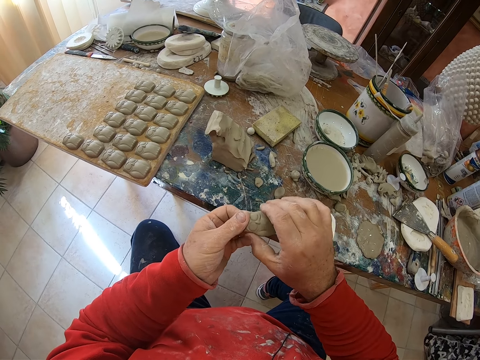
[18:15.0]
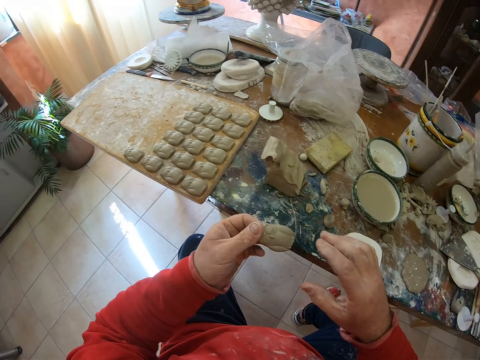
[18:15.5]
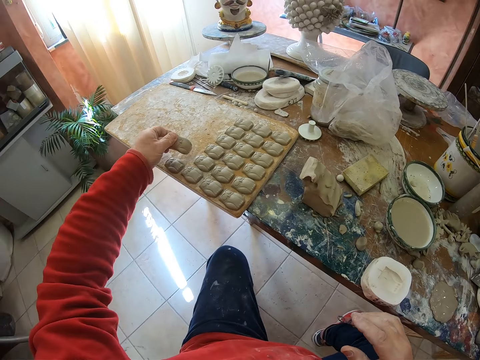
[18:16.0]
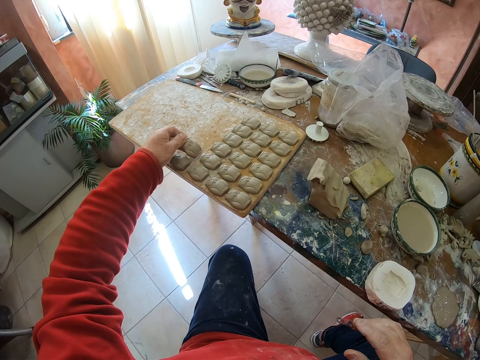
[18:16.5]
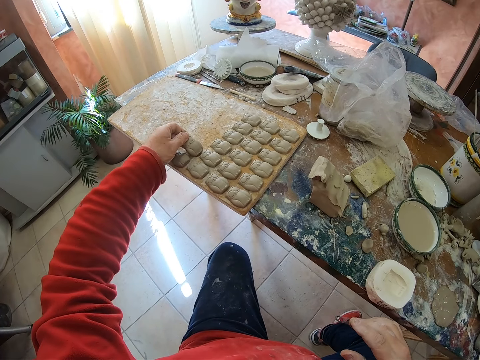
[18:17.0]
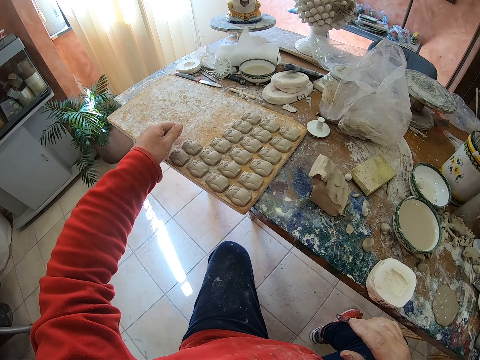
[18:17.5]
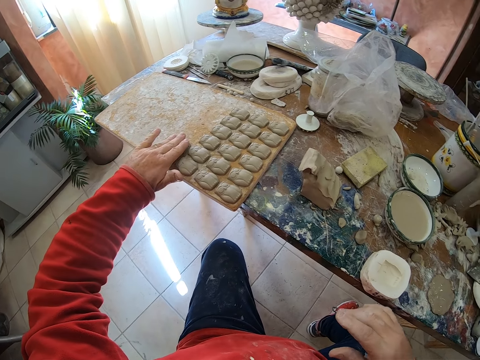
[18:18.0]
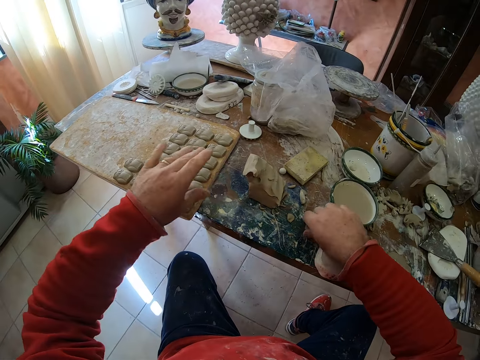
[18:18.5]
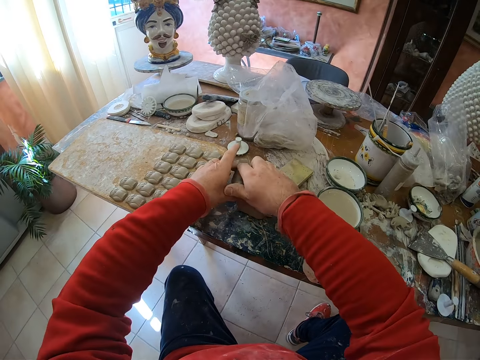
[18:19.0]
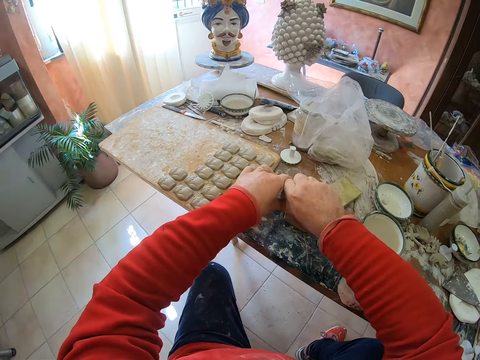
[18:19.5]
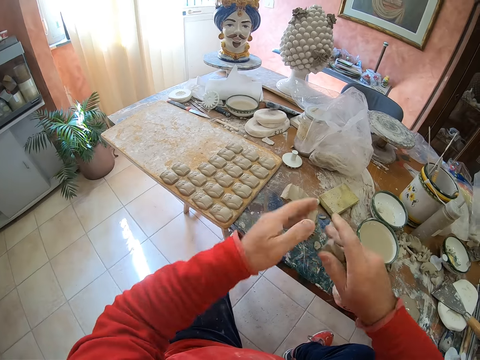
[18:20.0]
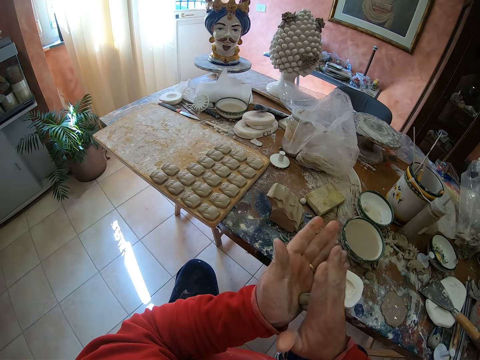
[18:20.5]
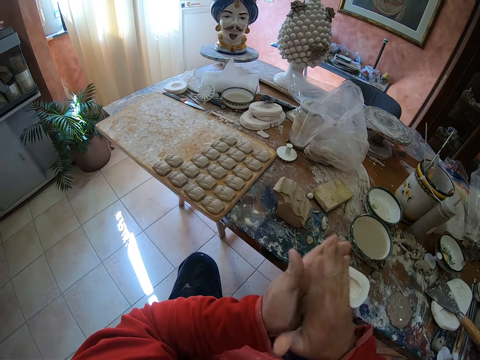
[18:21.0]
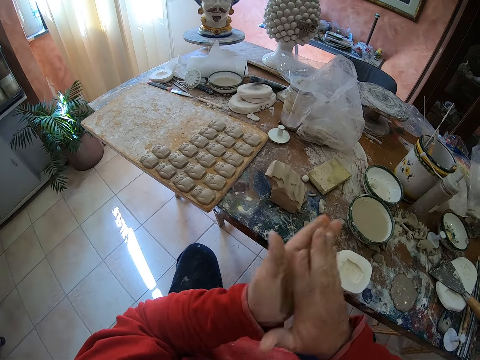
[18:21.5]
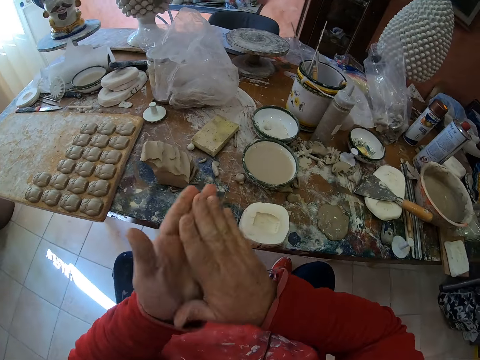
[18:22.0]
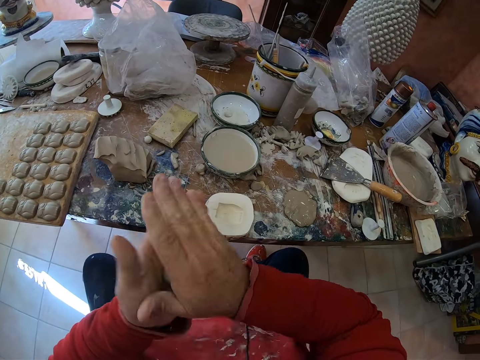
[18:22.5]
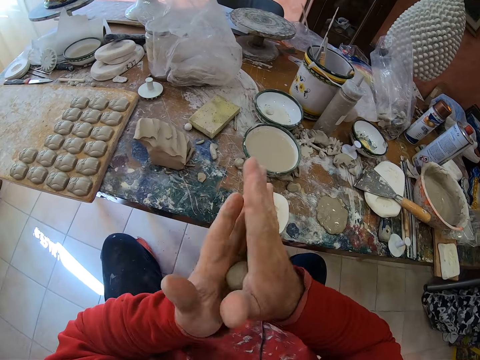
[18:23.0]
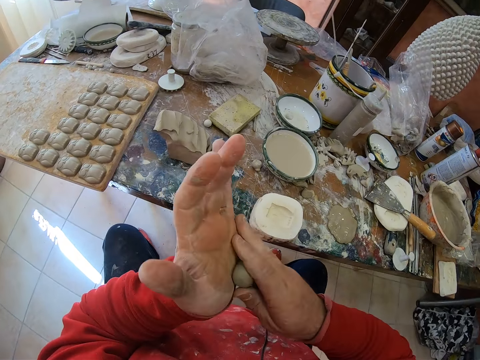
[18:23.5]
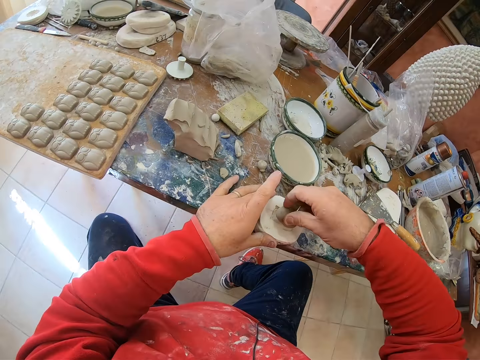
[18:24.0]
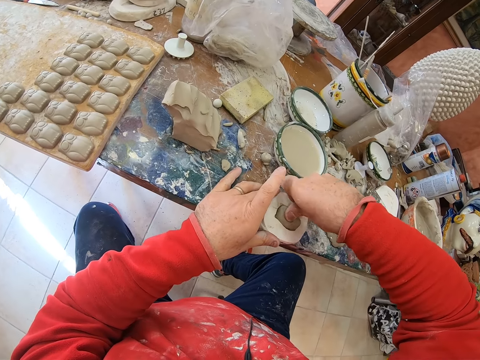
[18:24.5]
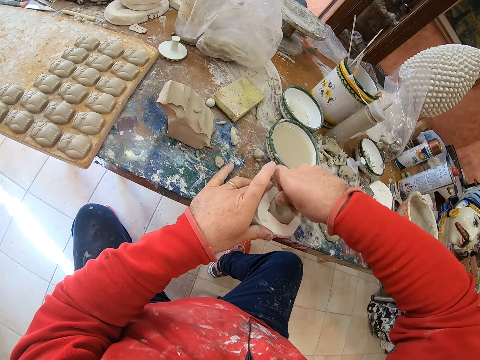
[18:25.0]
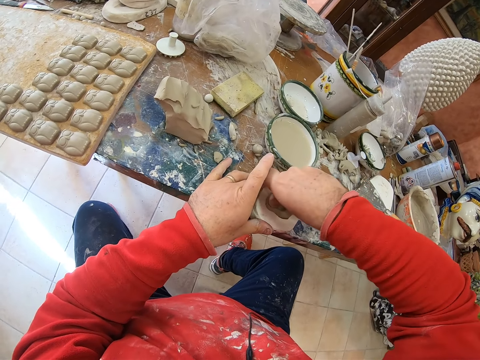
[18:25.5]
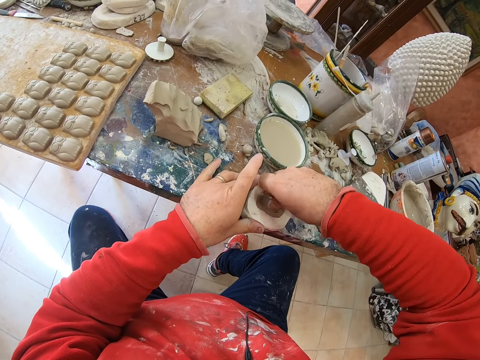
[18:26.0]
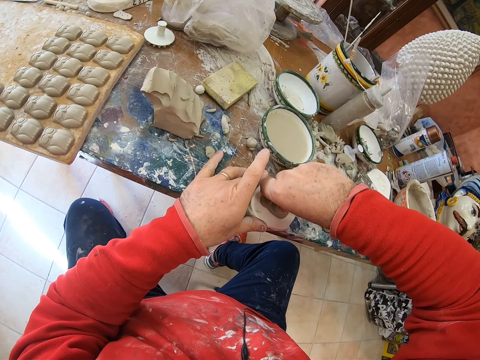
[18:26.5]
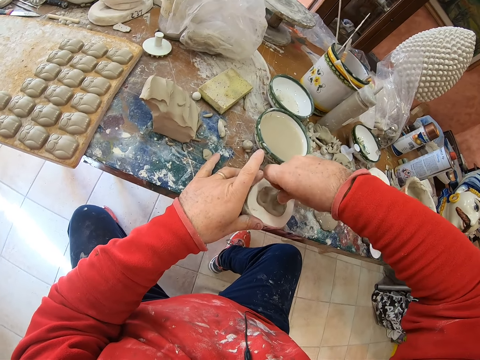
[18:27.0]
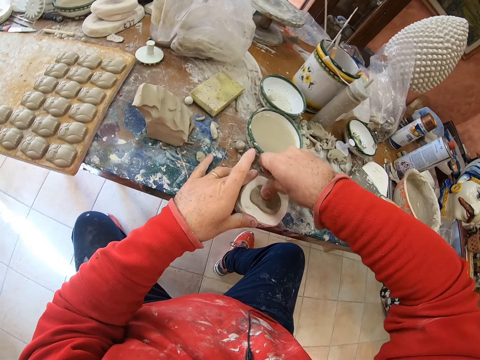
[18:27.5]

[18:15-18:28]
The camera wearer puts the clay owl mold on a wooden tray or board. He takes a pinch of clay mold or mud on the table. He cuts the mud on the table. He rolls the clay mold in his hands. He presses the clay mold into a mold shaper.

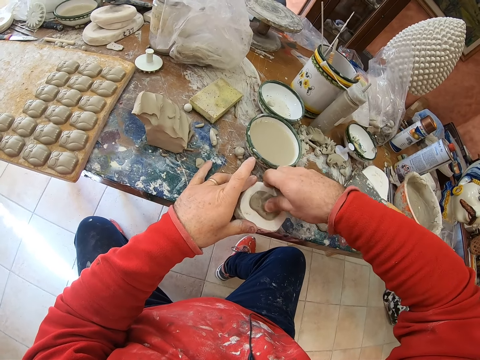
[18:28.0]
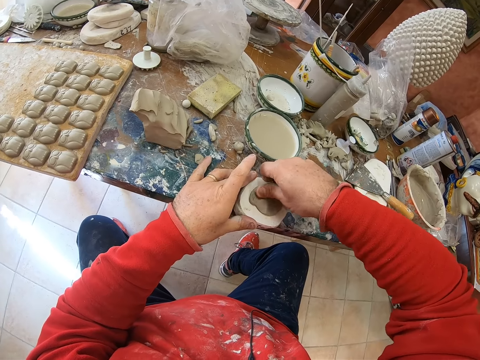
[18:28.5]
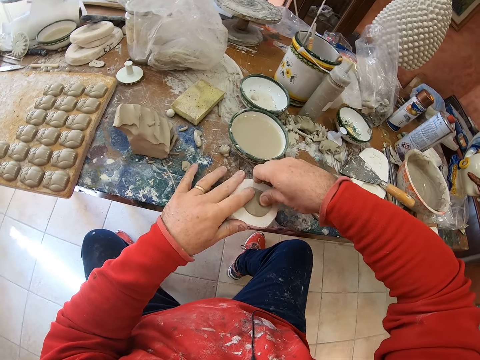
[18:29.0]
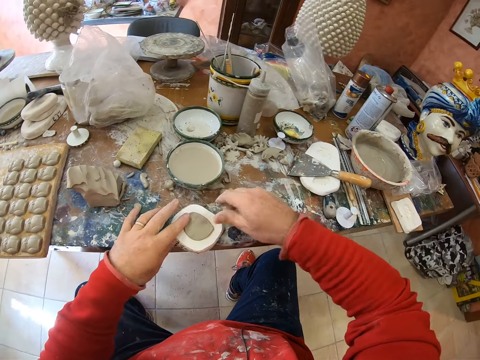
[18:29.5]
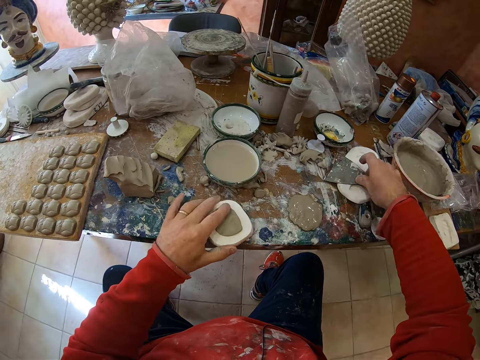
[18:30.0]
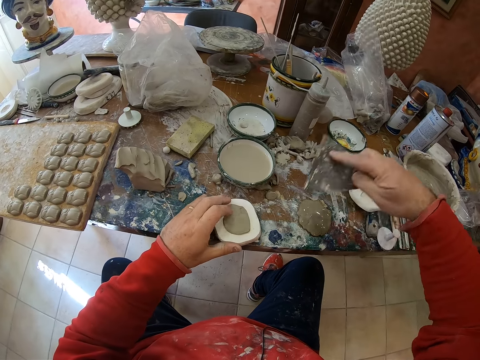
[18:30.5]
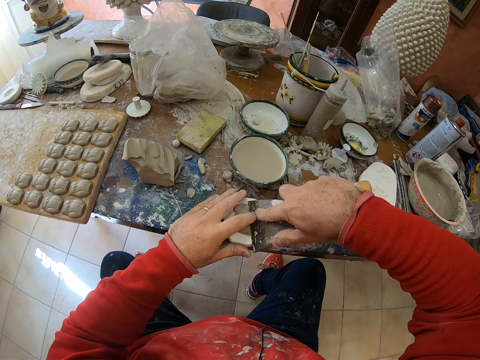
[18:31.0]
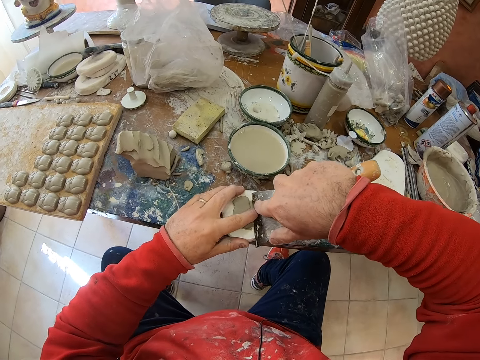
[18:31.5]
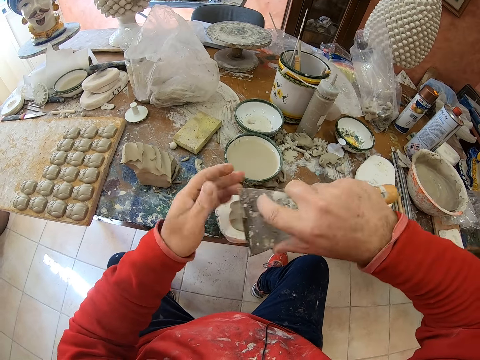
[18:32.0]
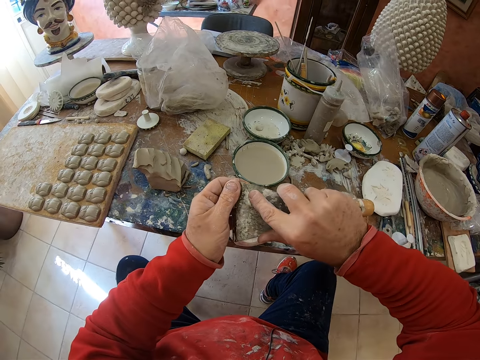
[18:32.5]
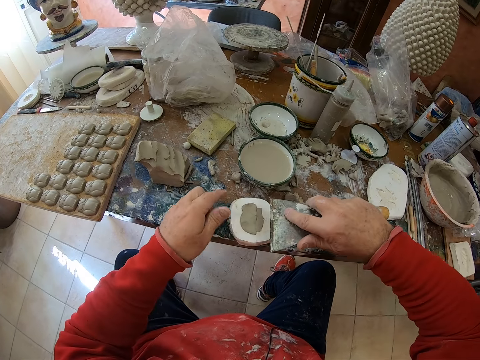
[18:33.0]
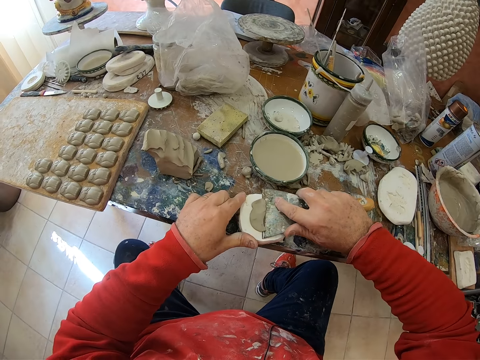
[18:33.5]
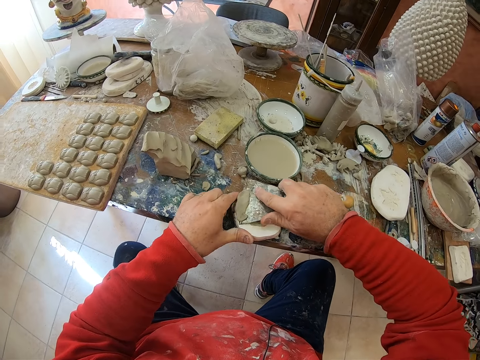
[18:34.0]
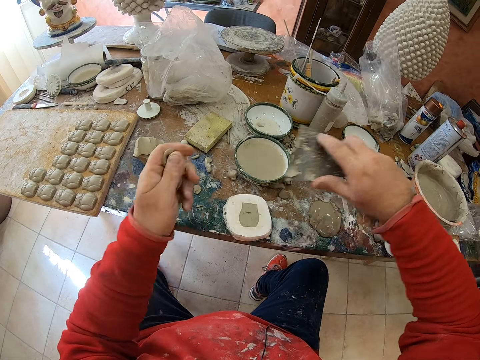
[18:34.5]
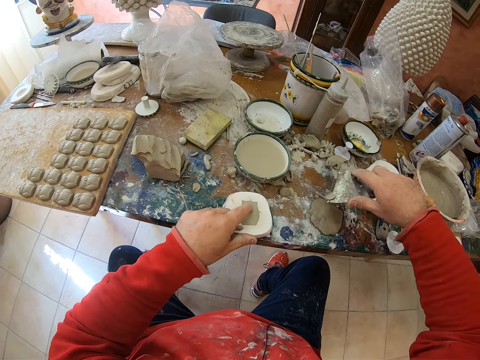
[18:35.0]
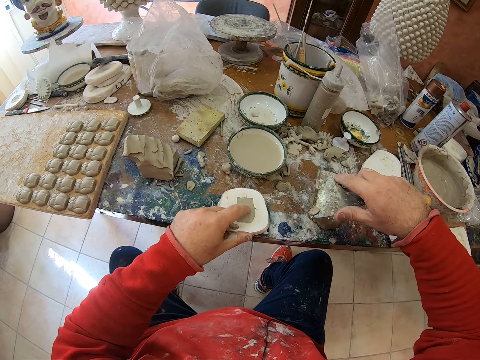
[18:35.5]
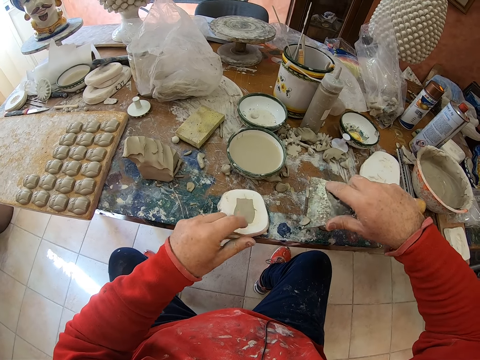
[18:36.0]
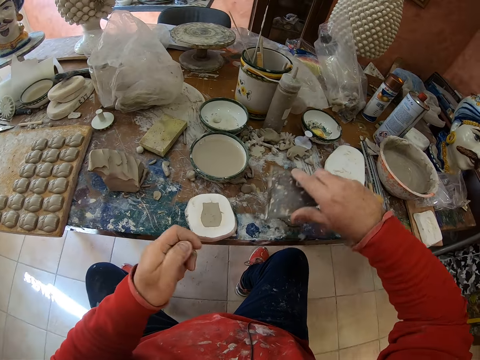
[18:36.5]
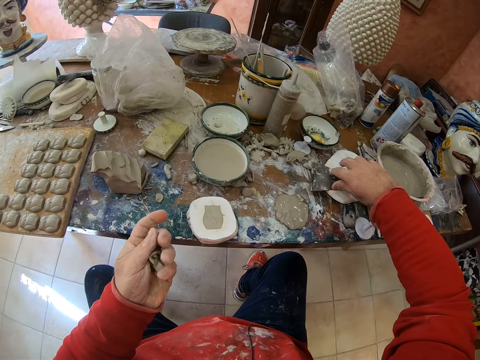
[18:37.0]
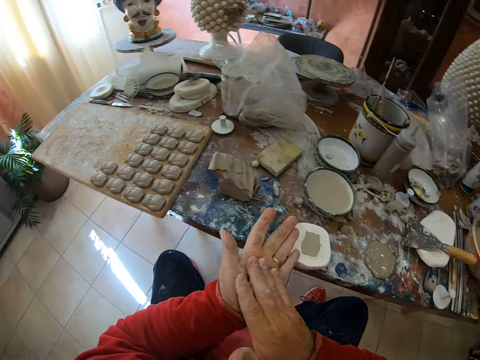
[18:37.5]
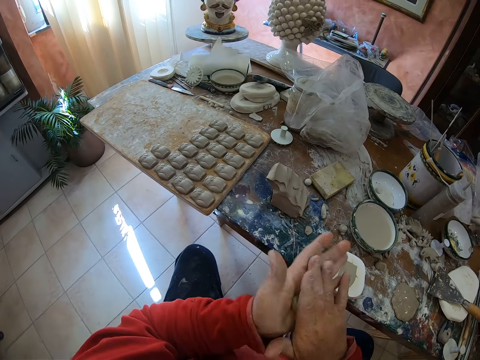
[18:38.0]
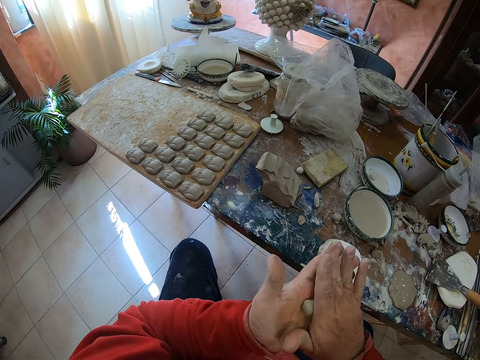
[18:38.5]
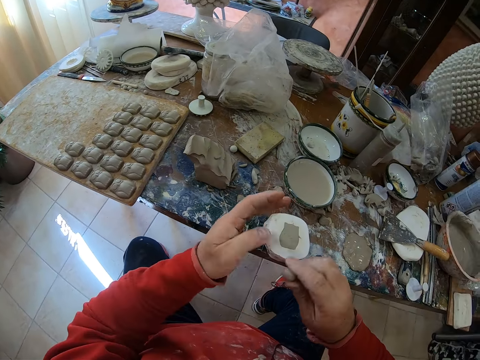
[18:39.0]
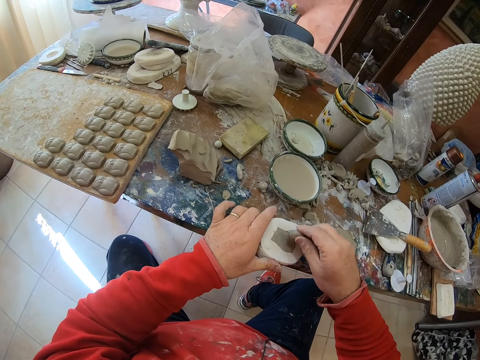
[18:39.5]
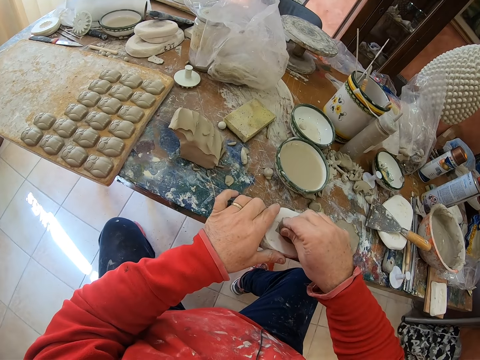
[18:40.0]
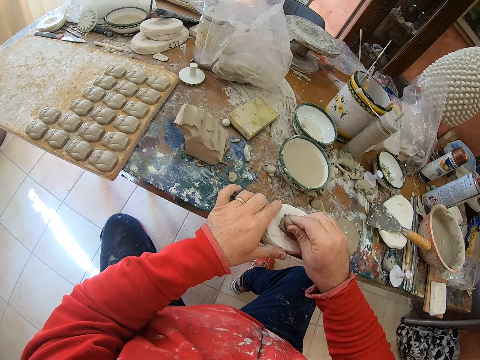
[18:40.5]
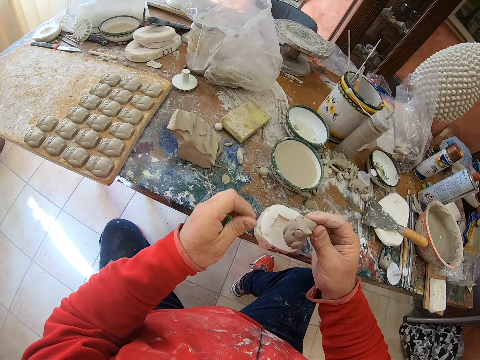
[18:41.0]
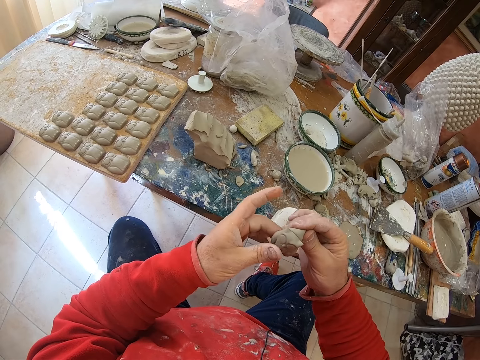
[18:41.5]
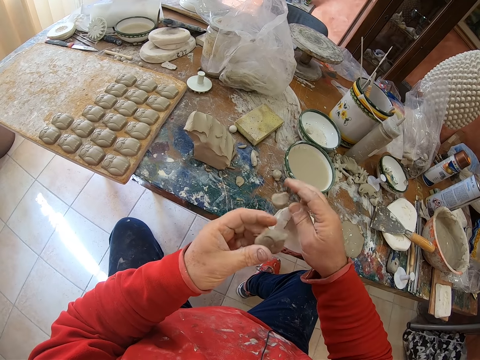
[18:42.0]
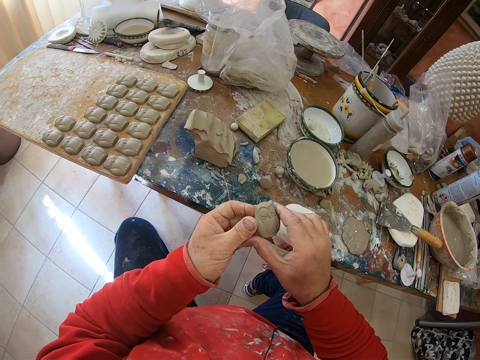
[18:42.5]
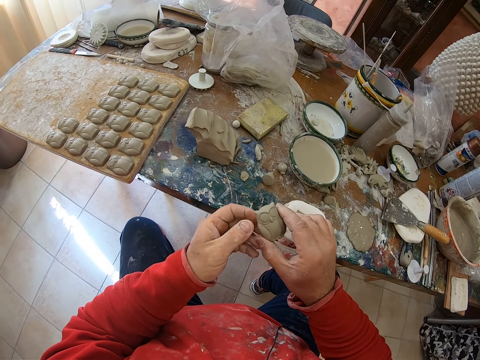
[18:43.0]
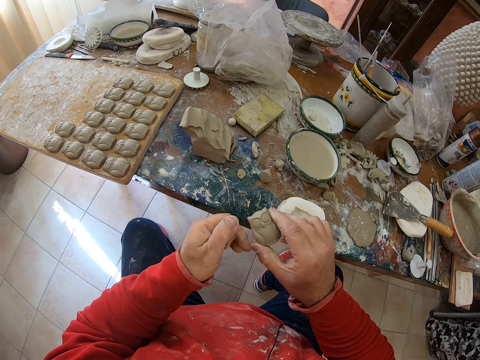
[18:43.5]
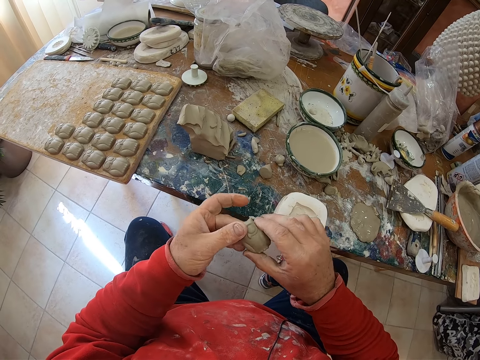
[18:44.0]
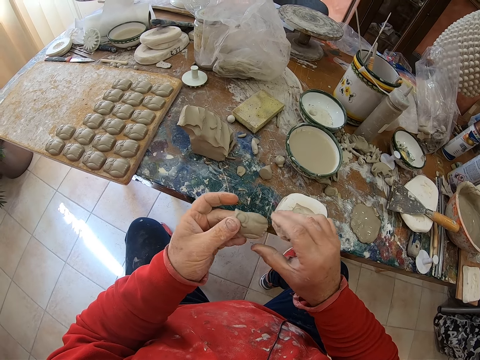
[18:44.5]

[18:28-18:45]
The camera wearer picks up a scraper on the table. He scrapes off excess clay from the mold shaper or shaper tool with the scraper. He wipes the molding on the tool. He wipes the scraper. He puts down the scraper on the table. He rolls the clay mold or mud in his hands. He presses the clay mold into the mold shaper. He pulls an owl shaped clay mold from the mold shaper. He drops the mud on the table. He smoothens the clay owl mold's edges with his fingers in his hands.
